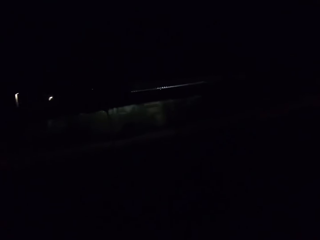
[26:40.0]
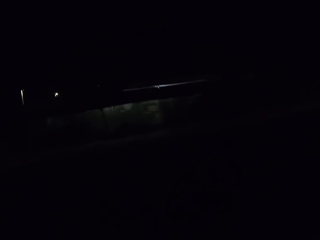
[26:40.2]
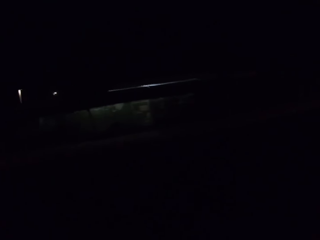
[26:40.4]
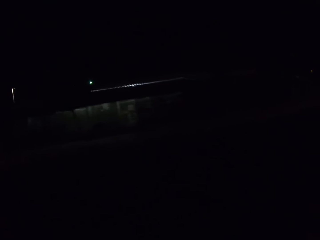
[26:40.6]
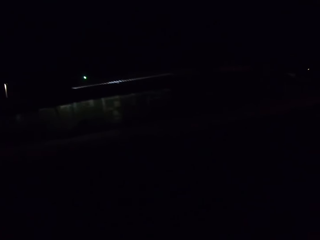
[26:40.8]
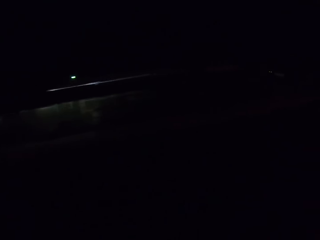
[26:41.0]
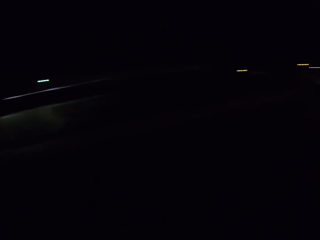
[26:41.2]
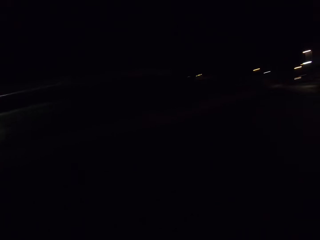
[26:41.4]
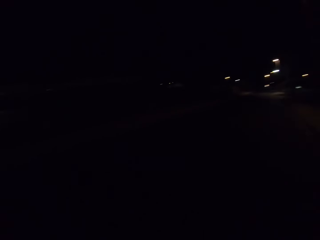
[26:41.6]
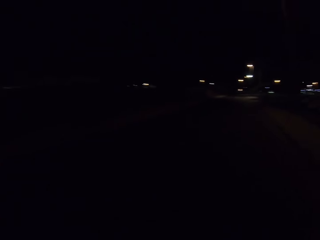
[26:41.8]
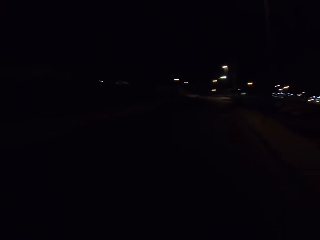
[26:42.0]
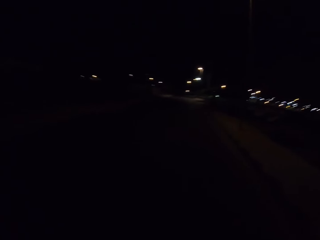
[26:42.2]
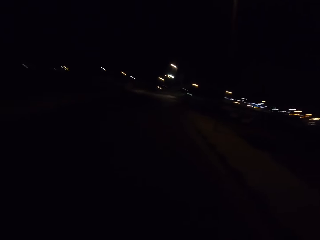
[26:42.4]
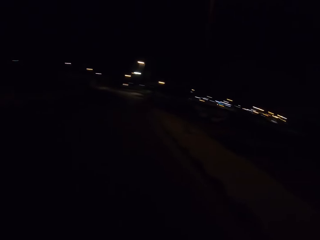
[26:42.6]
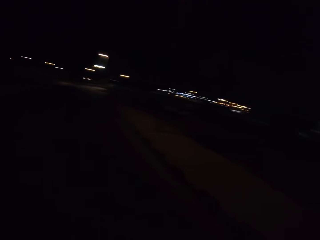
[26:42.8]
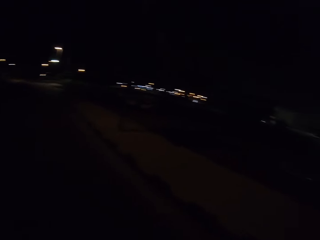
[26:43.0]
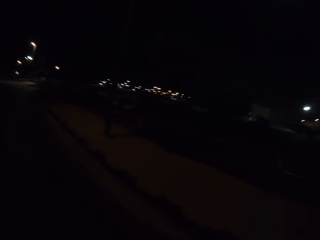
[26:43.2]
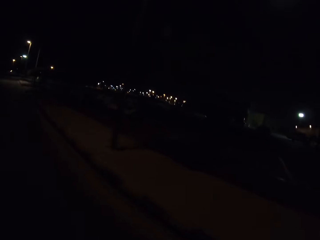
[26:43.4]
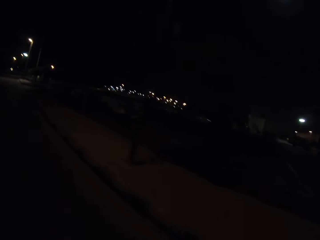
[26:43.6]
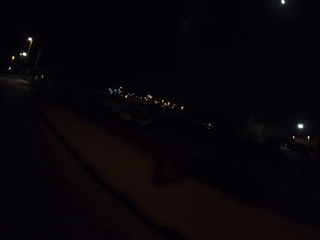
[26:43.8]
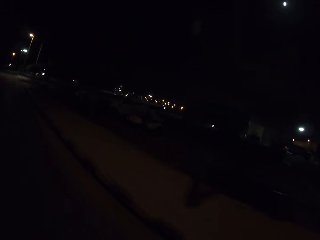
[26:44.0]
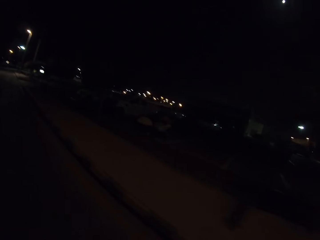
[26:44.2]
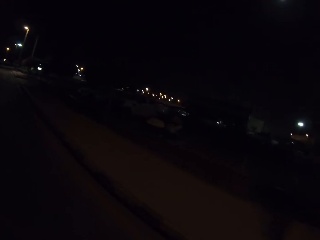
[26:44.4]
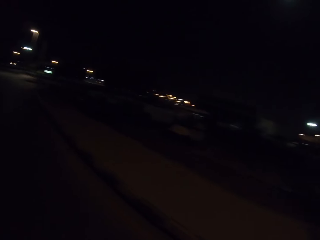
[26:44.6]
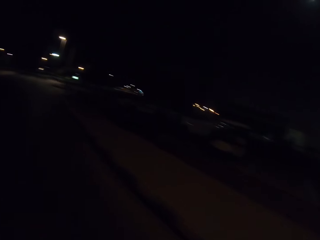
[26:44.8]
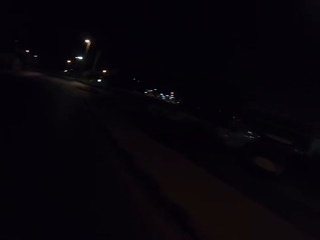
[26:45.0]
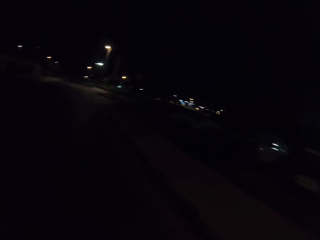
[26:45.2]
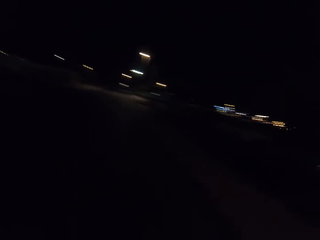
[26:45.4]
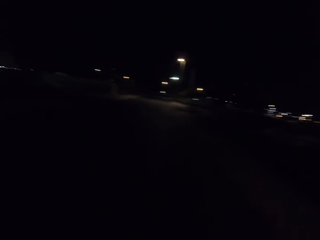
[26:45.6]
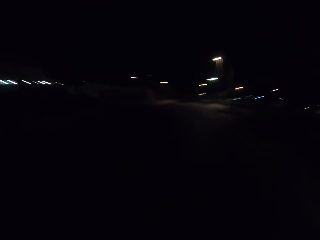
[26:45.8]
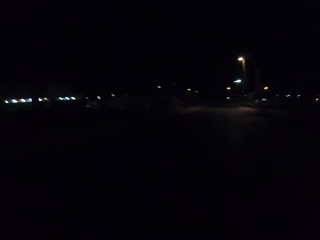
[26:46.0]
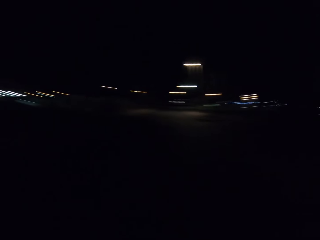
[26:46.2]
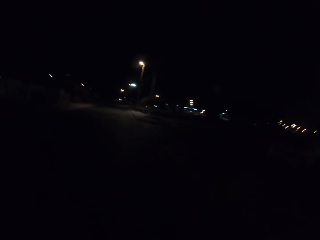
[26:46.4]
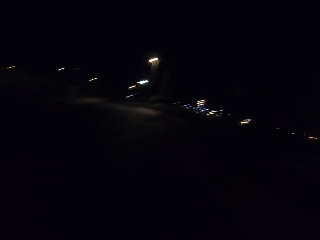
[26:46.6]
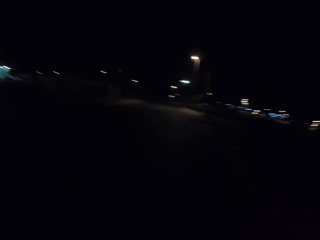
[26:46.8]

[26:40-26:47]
The camera wearer cycles faster.

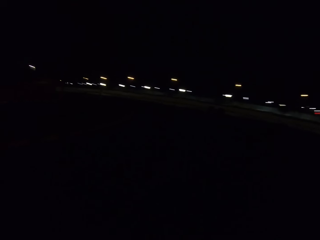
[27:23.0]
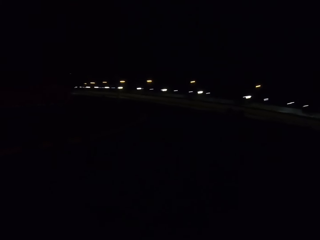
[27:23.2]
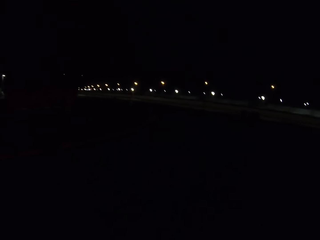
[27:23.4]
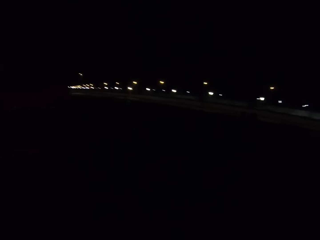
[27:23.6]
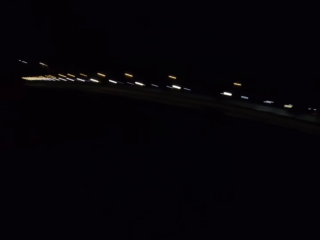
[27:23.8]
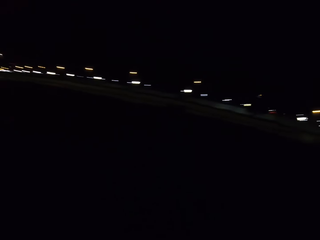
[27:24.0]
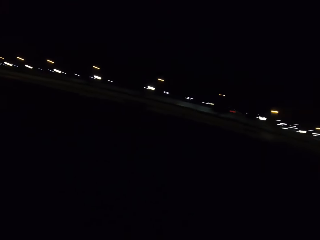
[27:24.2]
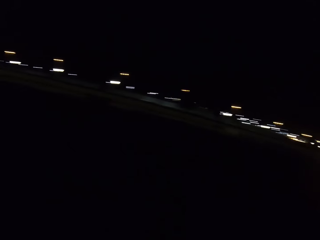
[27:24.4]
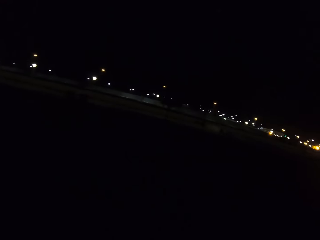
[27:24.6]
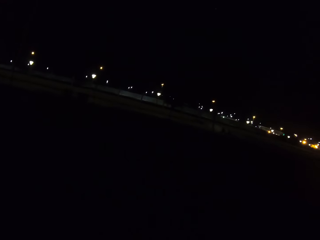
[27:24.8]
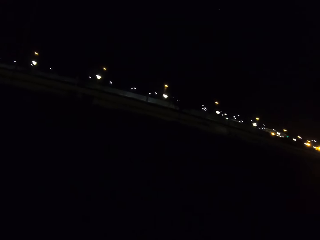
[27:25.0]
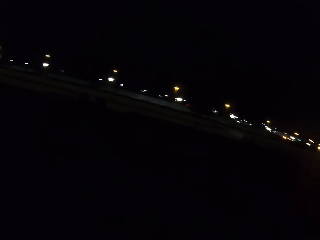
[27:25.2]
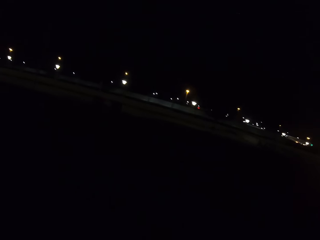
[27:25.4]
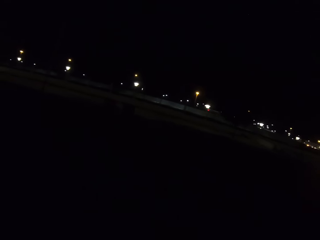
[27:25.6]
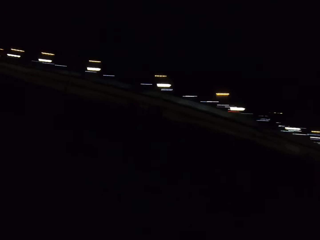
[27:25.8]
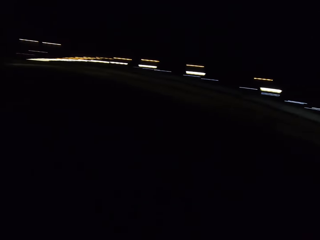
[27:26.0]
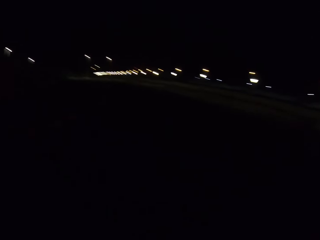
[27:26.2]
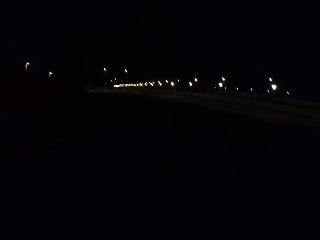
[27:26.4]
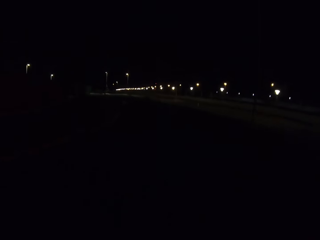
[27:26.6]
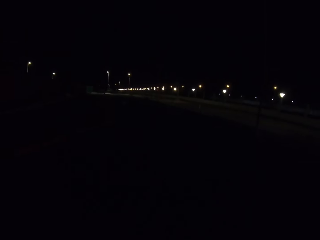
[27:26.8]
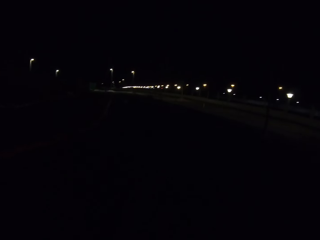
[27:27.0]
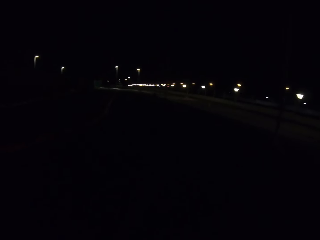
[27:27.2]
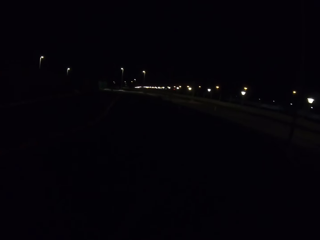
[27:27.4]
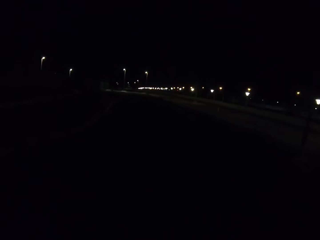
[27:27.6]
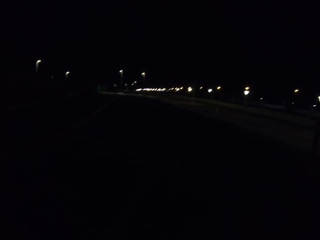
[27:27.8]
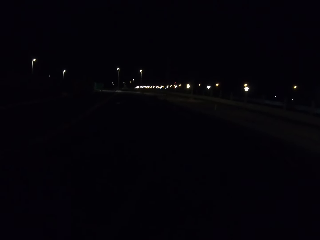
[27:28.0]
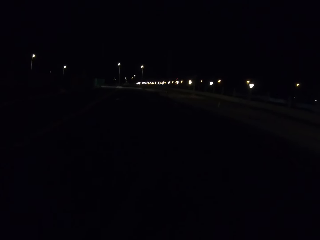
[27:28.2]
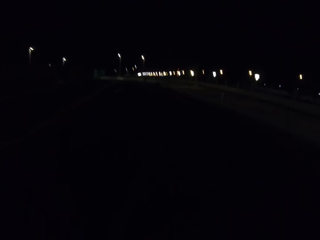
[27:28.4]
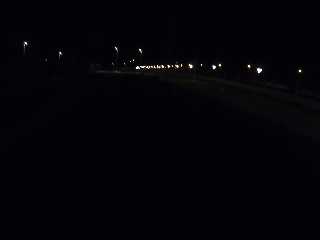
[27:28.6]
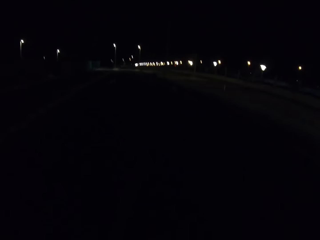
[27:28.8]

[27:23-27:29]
The camera wearer rides the bicycle and looks around.

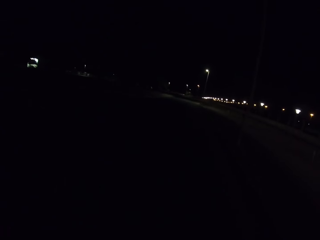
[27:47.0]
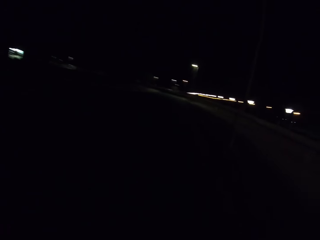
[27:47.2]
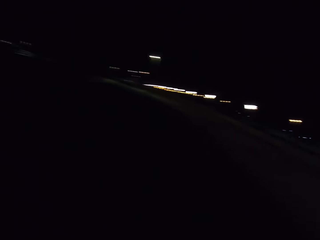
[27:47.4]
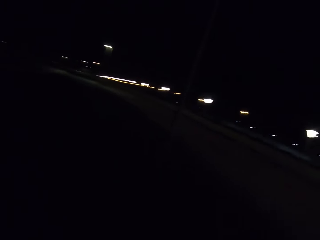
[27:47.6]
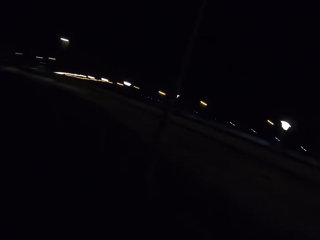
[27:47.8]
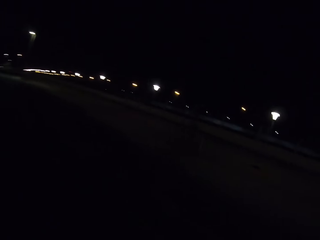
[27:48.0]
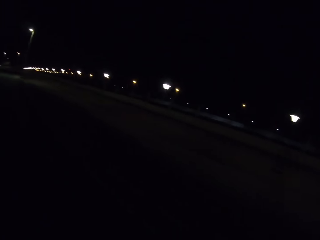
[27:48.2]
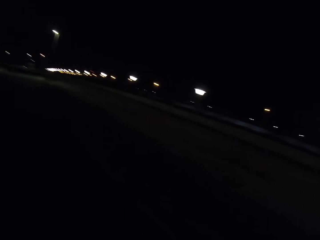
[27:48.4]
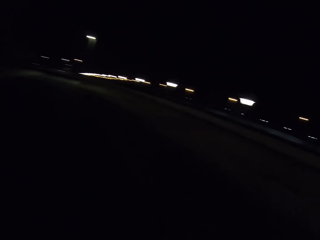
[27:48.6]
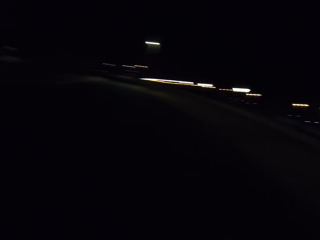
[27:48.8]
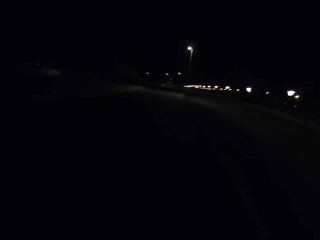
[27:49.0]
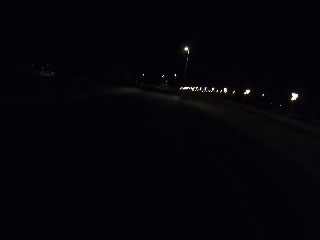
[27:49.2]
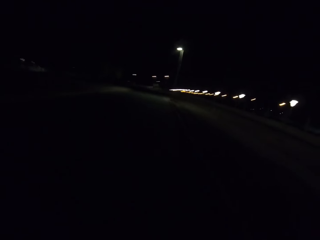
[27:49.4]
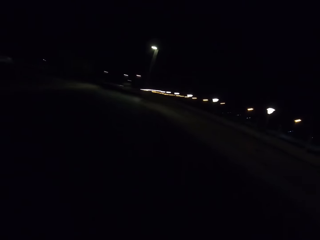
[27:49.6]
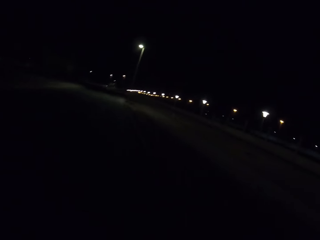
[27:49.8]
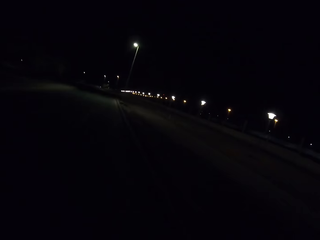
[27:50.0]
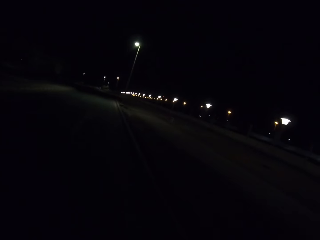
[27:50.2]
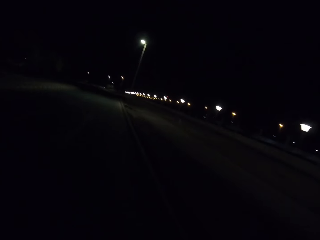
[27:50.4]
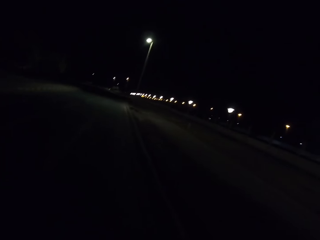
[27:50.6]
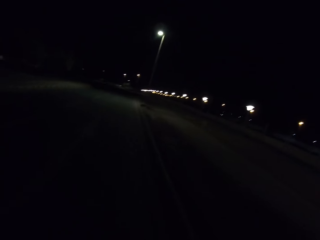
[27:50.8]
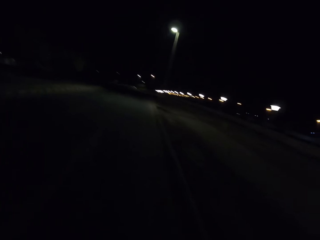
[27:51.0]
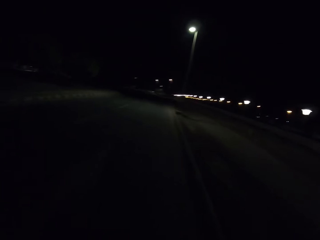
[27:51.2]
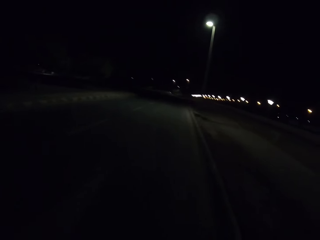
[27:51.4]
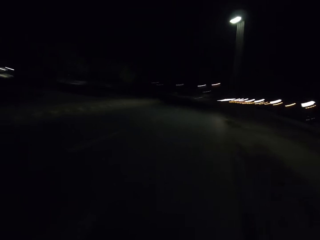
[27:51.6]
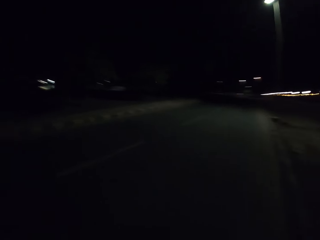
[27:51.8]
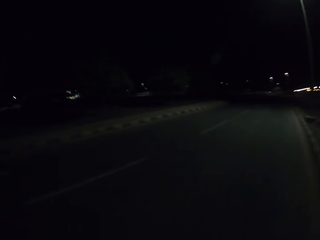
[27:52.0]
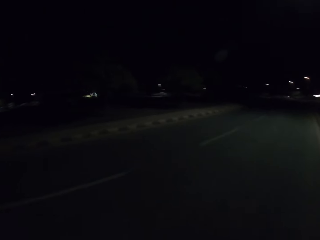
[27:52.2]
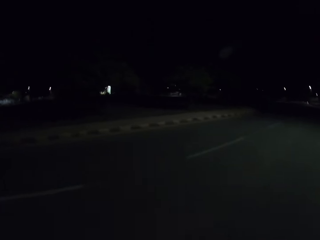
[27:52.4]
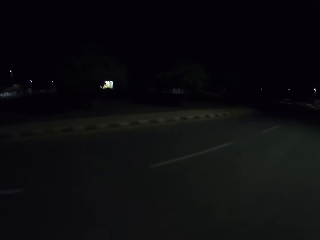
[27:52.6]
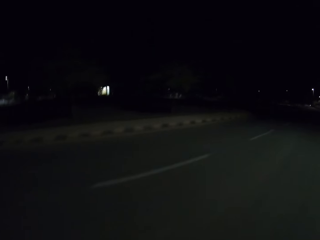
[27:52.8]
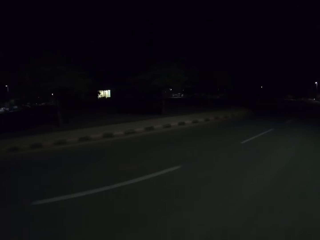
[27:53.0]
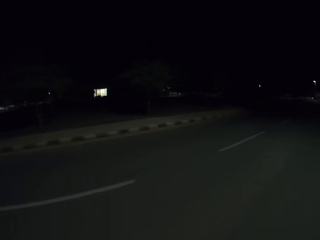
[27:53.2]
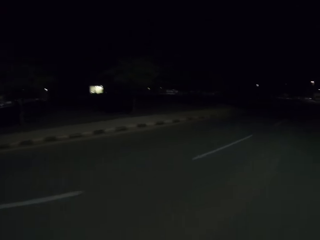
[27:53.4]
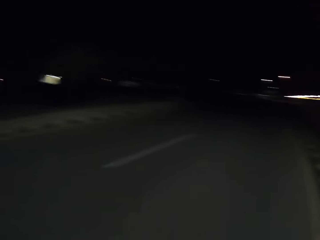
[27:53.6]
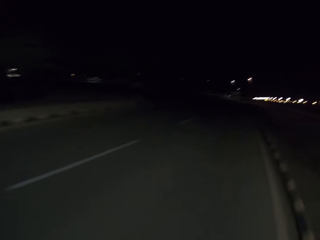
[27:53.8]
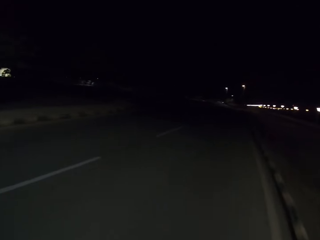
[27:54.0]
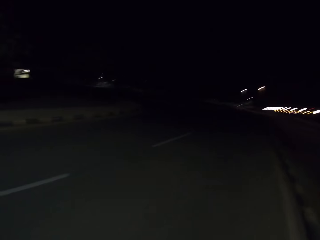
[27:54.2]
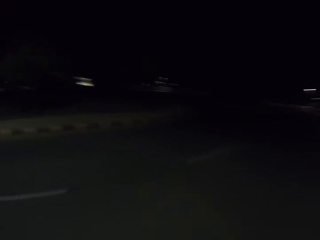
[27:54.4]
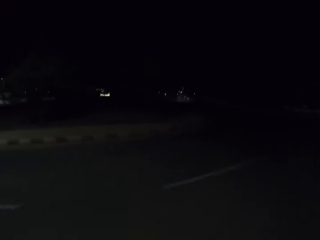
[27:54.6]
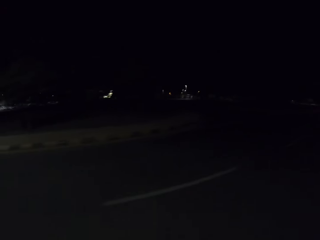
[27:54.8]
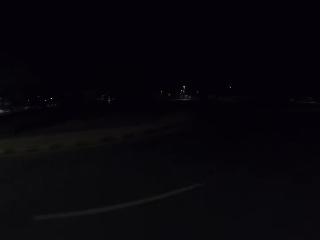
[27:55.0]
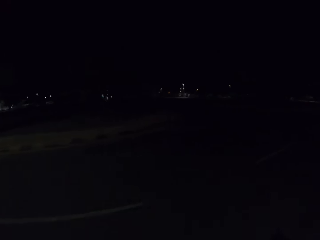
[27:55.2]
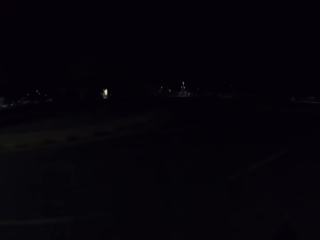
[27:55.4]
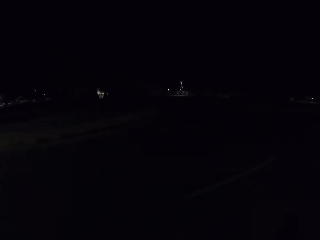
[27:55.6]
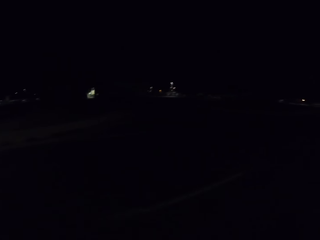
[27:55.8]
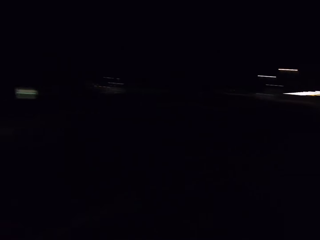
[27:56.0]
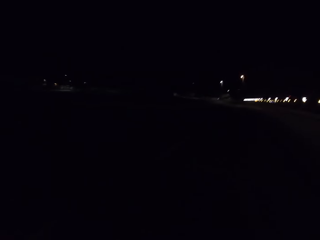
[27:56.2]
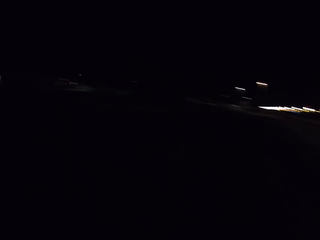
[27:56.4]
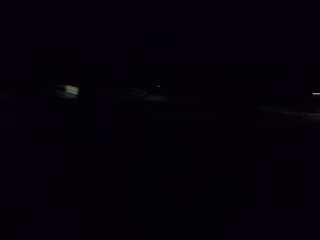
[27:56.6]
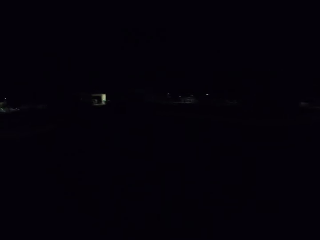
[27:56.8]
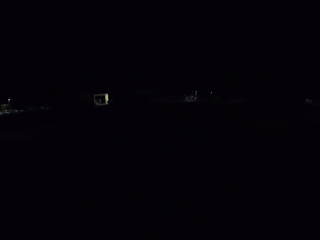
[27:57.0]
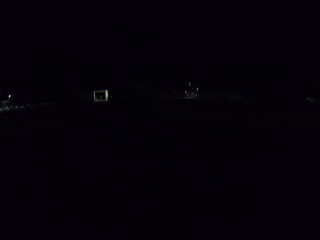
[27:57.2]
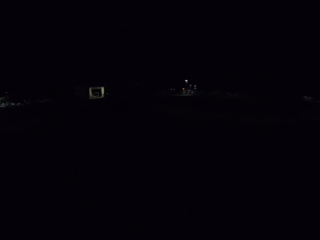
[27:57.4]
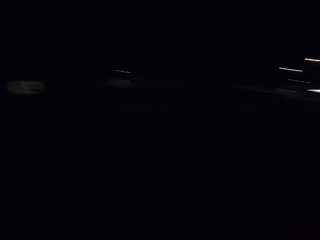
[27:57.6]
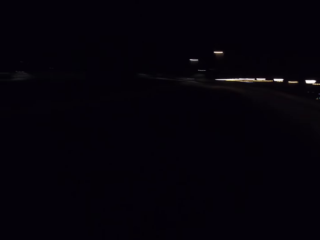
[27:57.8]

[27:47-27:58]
The camera wearer looks around and rides the bicycle. They ride the bicycle again and look around. They ride the bicycle and look around. They ride the bicycle and look around.
